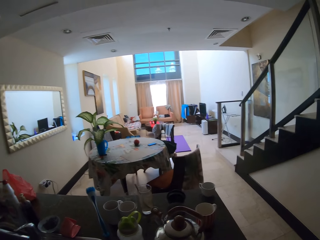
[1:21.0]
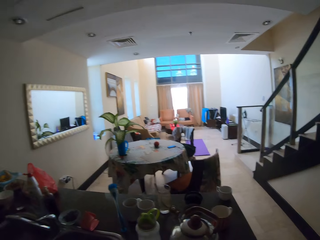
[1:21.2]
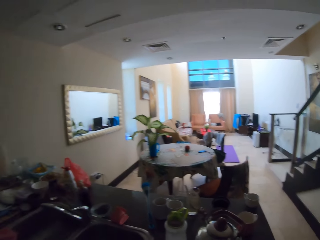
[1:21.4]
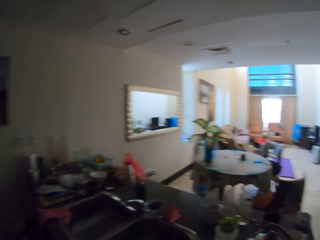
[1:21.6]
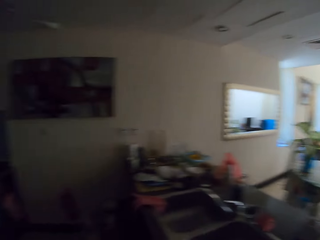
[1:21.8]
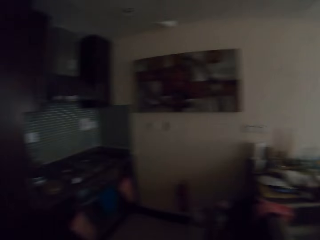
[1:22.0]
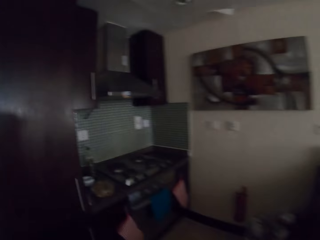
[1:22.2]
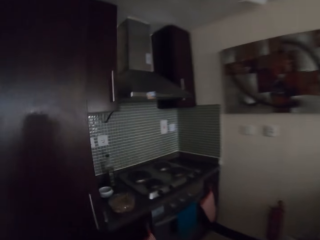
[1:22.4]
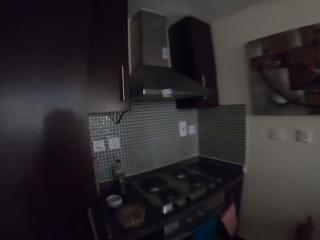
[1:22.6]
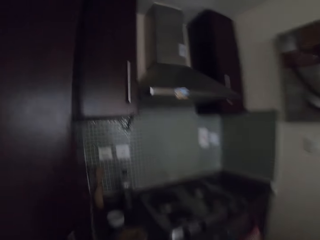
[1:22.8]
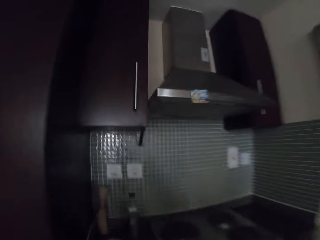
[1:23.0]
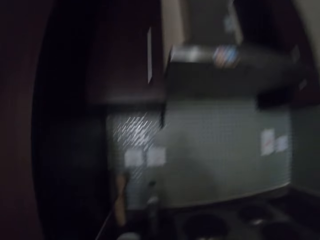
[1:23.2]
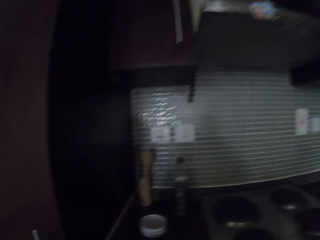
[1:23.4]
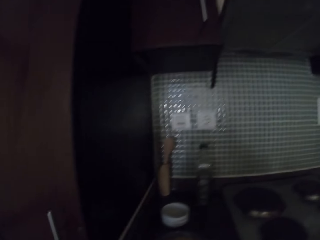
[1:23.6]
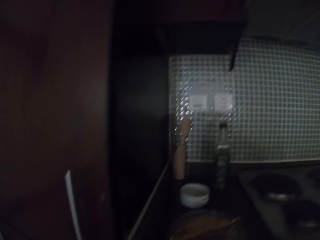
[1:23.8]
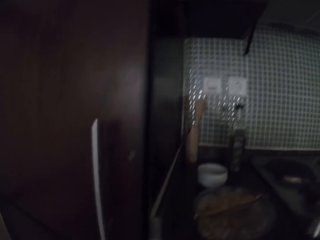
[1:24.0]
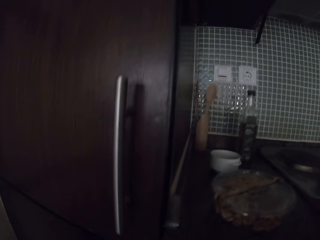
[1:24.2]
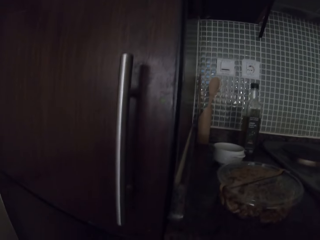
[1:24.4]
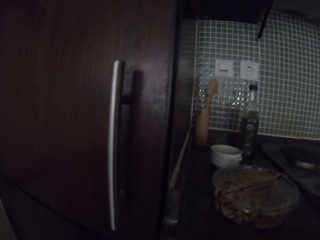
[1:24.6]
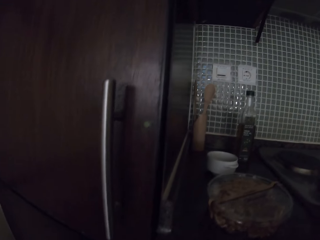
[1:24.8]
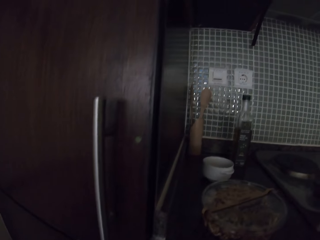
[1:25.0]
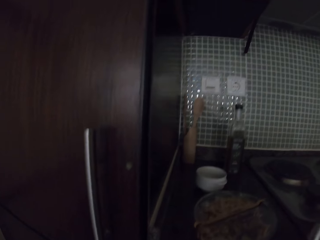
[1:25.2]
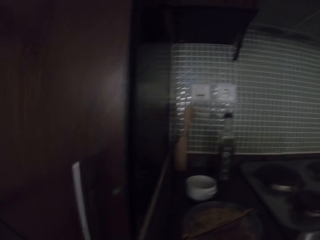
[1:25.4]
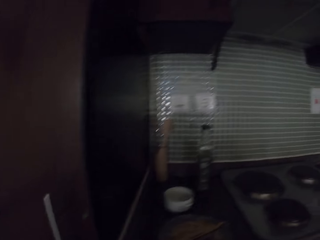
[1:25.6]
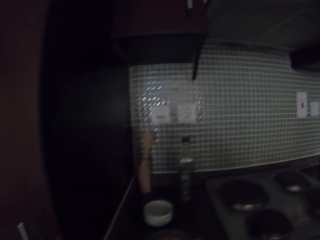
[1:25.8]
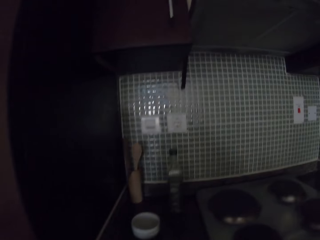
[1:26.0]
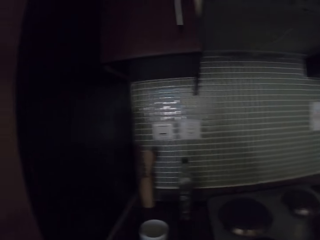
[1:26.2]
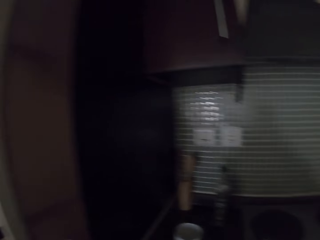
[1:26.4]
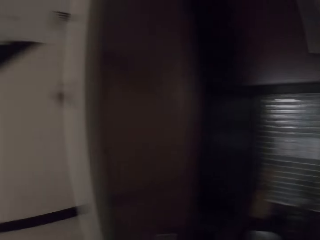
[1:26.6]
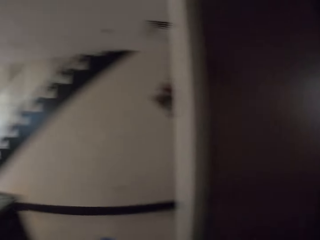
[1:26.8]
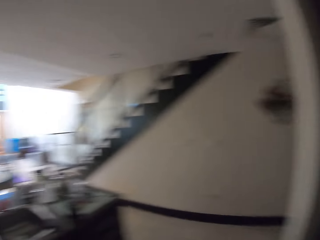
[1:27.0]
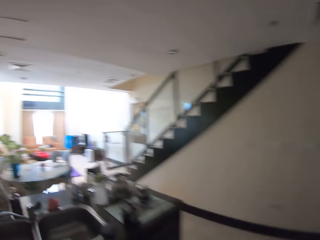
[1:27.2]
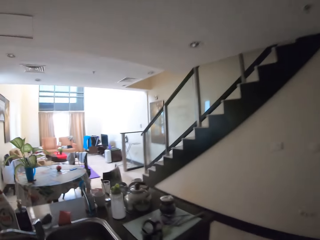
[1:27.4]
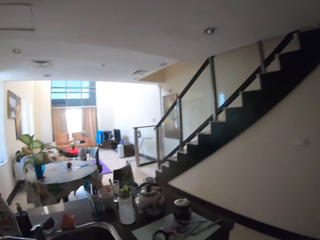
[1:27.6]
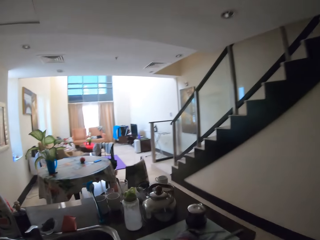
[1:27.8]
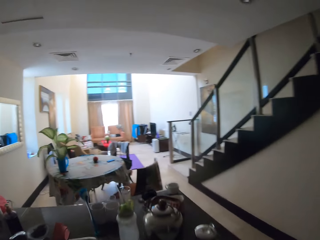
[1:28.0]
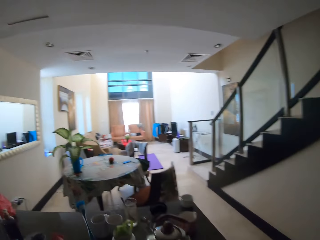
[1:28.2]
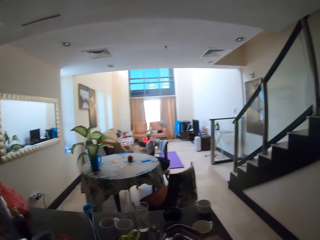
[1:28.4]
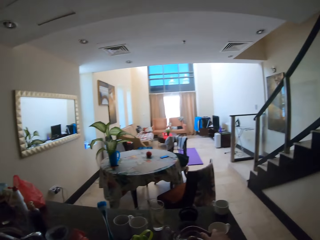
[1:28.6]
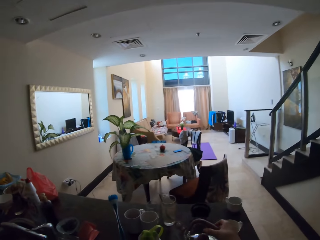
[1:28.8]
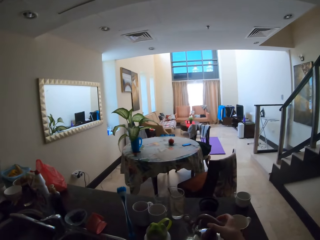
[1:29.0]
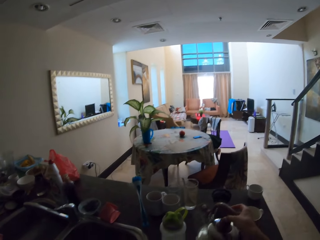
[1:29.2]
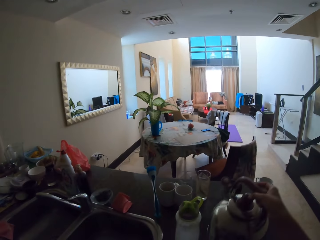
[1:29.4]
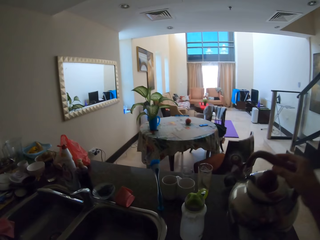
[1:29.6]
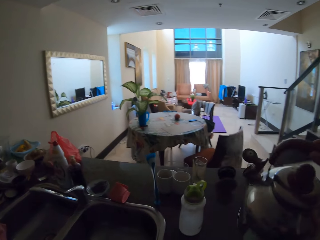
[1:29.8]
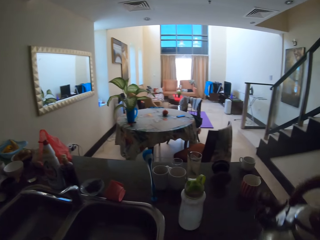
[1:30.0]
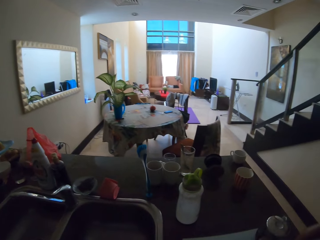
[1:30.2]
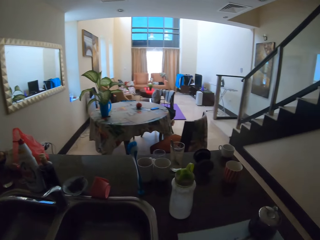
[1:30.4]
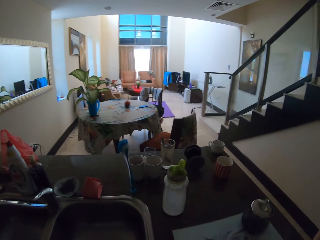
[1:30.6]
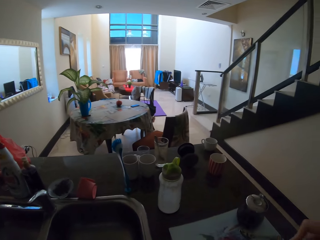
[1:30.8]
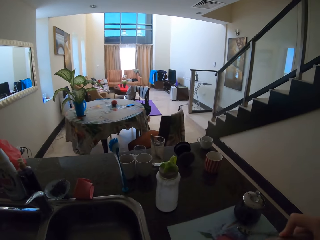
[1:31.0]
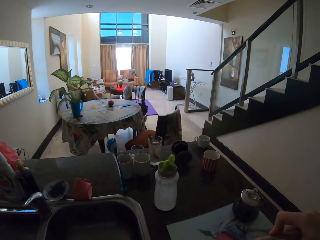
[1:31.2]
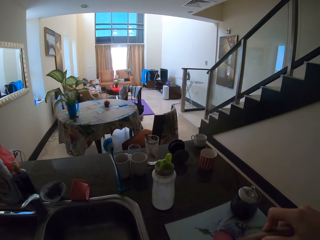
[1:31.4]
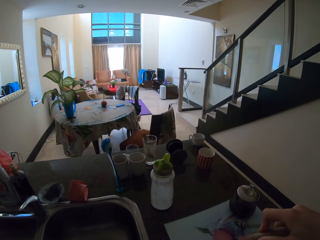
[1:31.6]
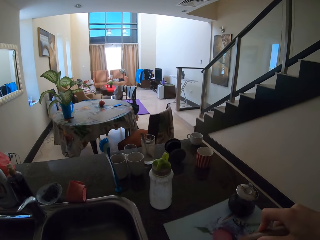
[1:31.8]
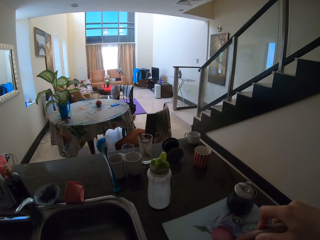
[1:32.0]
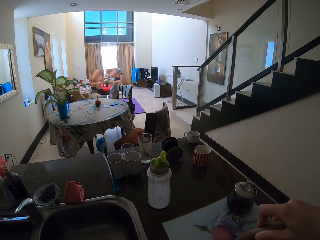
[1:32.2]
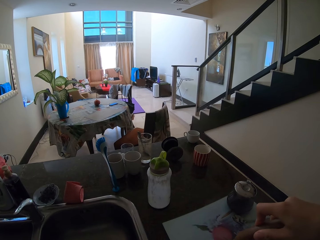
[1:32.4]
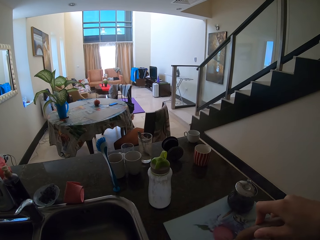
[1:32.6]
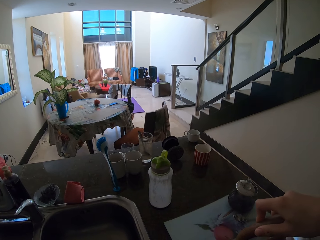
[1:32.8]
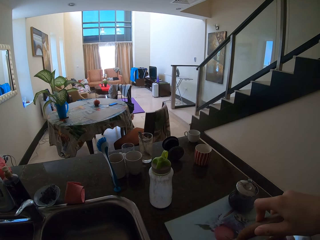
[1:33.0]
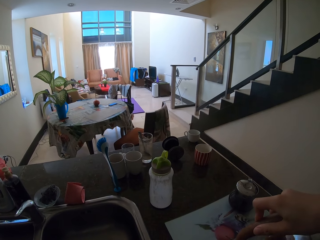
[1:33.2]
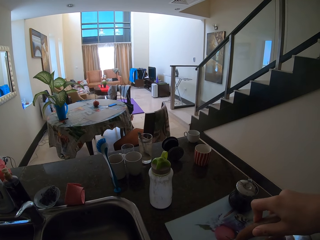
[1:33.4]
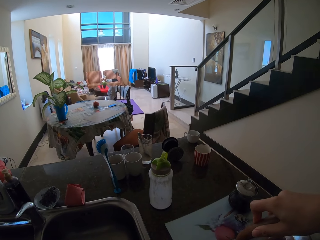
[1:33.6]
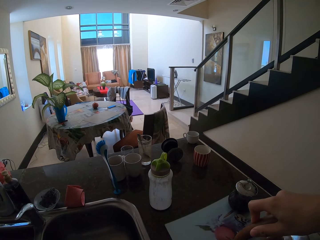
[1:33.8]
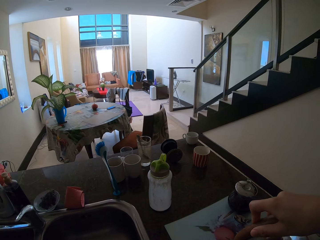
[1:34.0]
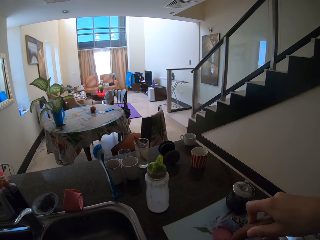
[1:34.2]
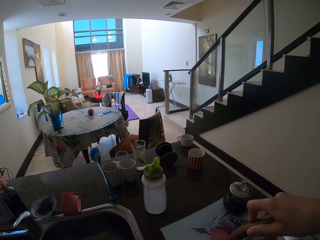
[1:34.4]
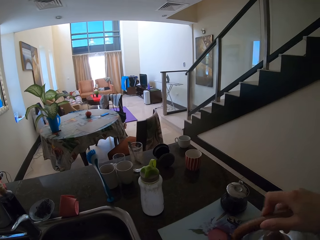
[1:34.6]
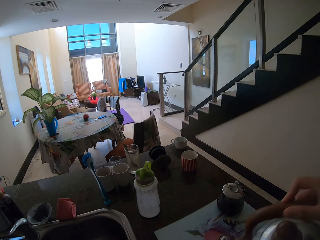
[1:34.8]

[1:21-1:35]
The camera wearer moves a few steps. They turn around. They pick the kettle from the table. They pour the hot water in the cup.

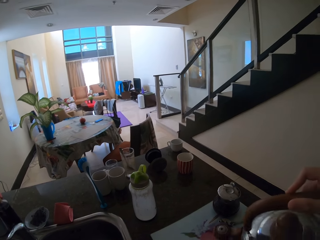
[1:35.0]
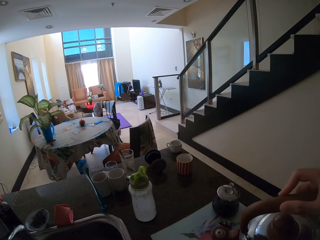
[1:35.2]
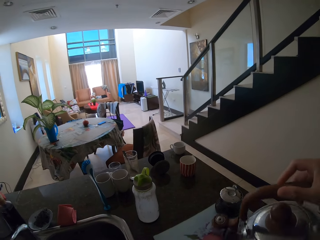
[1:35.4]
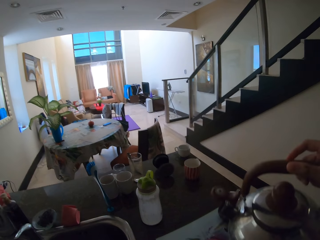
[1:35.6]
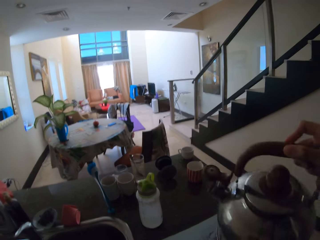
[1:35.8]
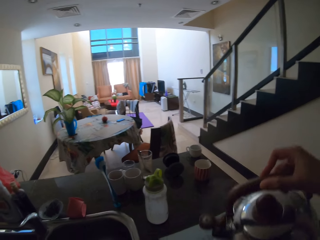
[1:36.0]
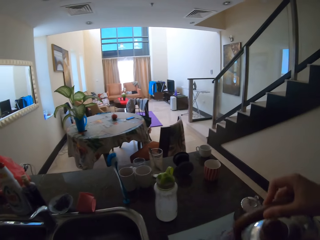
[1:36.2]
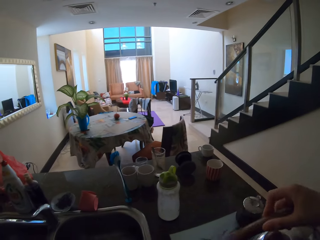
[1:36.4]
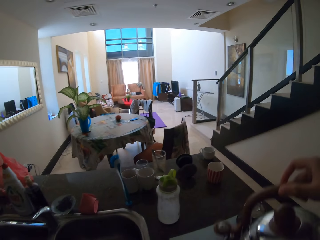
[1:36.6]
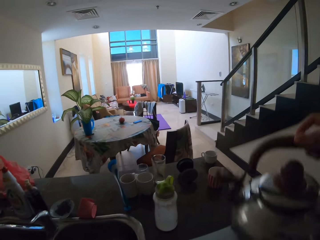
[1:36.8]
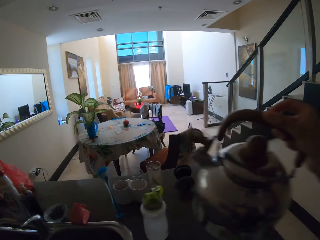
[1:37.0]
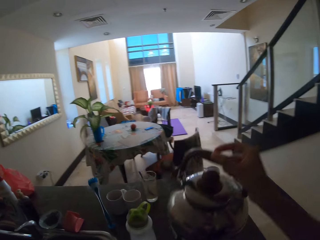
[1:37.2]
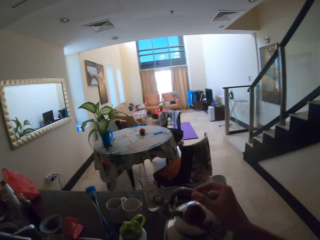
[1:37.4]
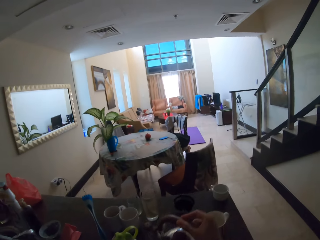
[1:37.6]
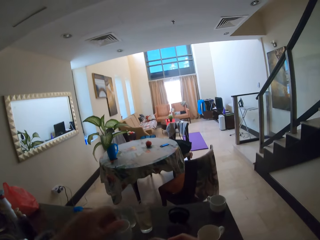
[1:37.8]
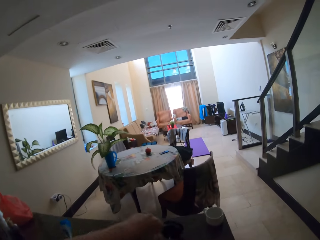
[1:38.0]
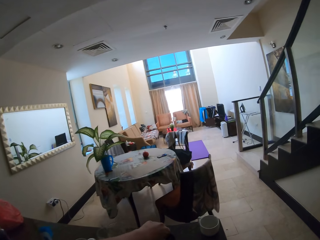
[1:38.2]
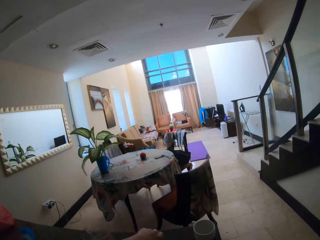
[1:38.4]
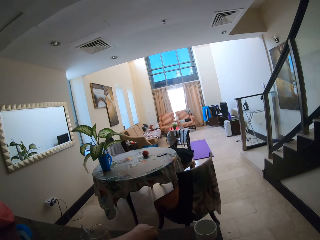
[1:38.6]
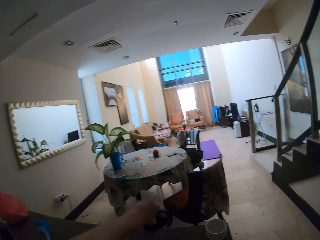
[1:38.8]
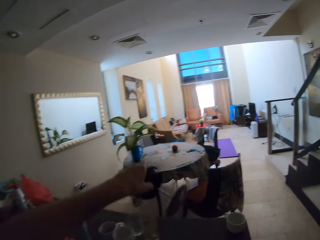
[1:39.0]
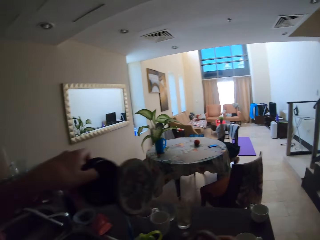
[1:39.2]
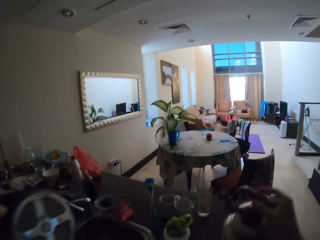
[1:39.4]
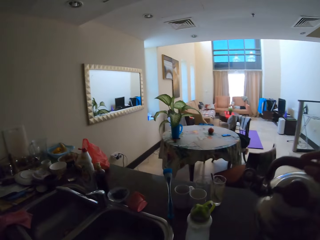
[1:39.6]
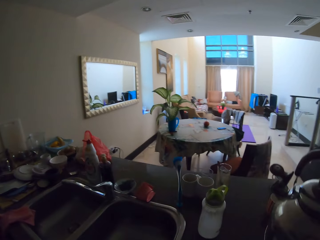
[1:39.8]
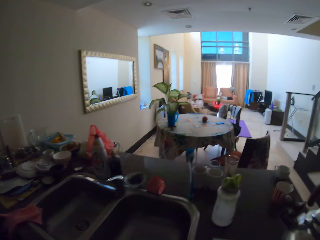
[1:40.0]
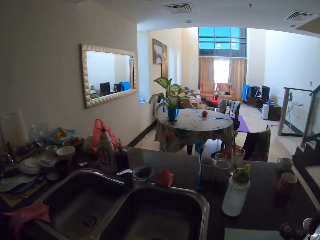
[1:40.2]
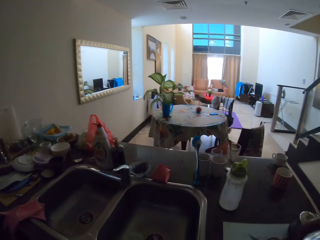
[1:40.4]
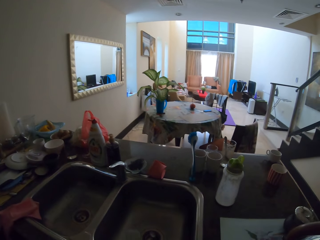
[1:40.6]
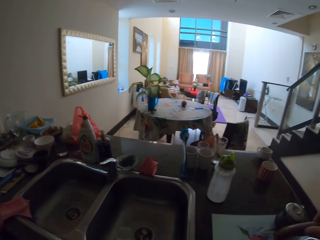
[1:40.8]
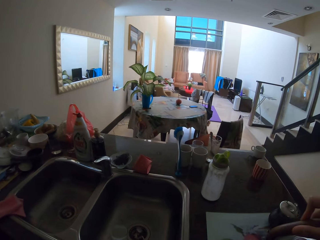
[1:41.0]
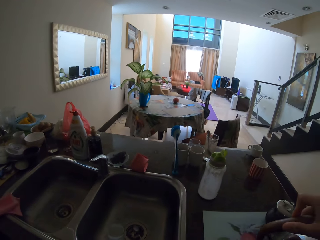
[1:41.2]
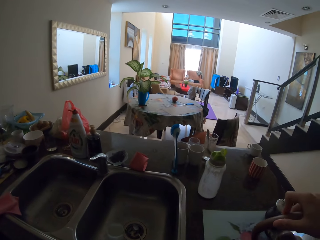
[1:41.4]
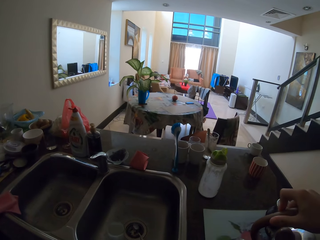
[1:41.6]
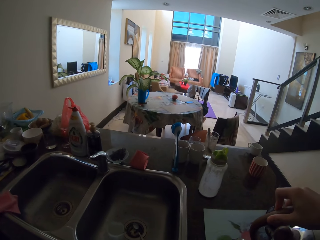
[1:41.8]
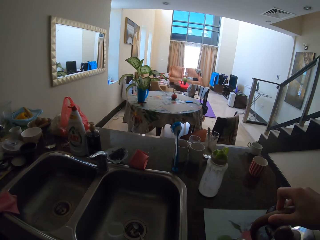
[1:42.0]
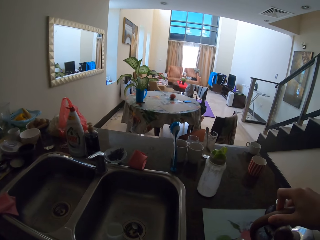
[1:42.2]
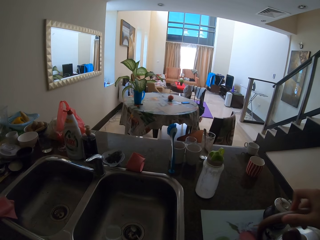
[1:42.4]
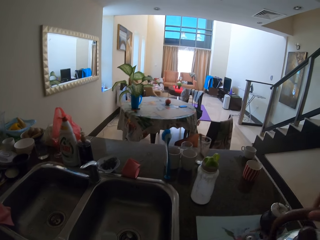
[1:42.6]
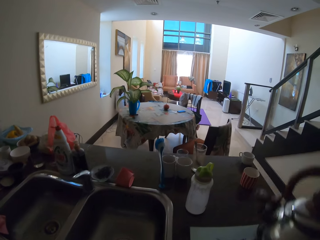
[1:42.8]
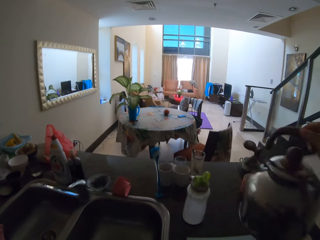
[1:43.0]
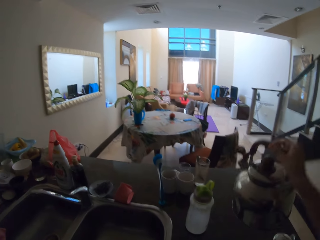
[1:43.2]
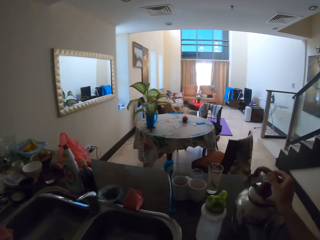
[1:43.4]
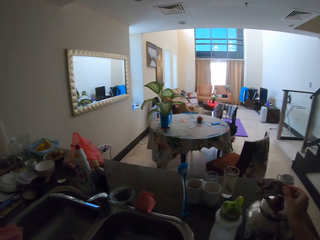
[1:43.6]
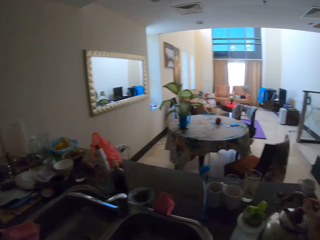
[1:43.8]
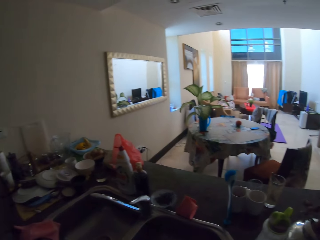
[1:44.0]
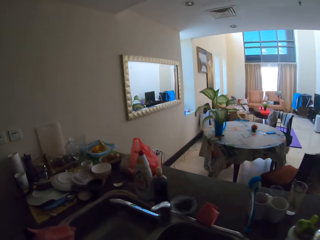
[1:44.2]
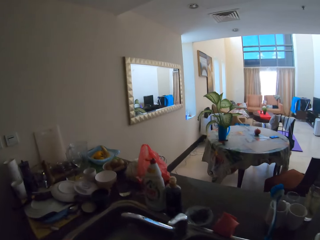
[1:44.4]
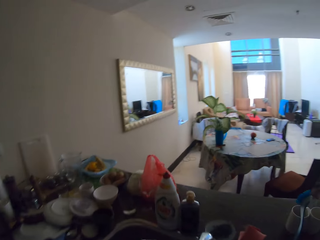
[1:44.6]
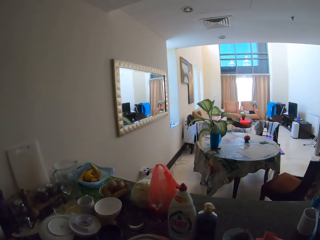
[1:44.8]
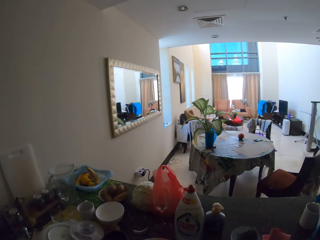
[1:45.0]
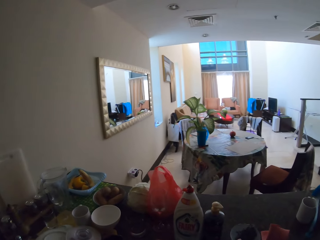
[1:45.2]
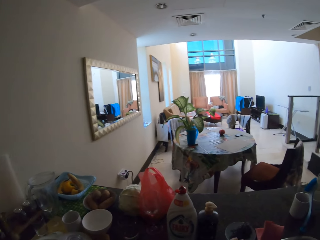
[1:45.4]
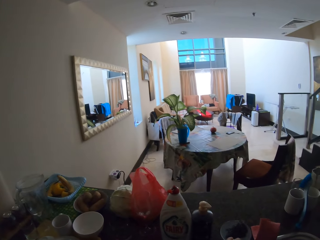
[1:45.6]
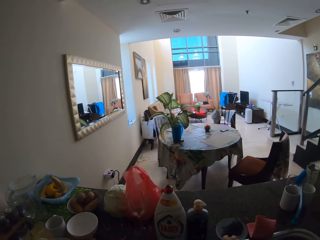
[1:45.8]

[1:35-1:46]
The camera wearer puts the kettle on the table. They pick something. They pick the kettle from the table. They pour the hot water in the cup. They put the kettle on the table.
